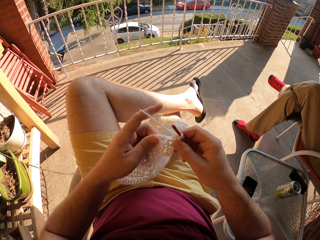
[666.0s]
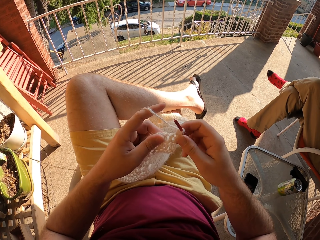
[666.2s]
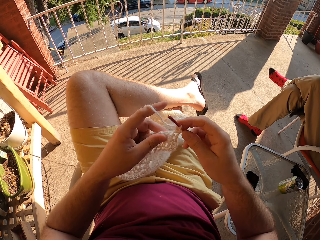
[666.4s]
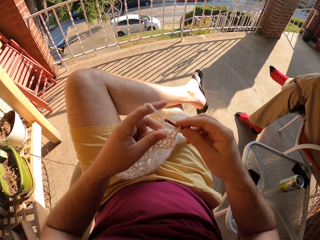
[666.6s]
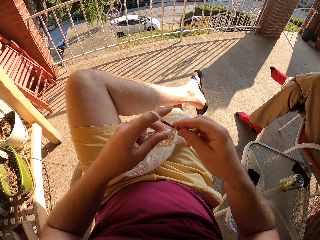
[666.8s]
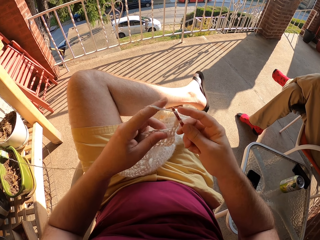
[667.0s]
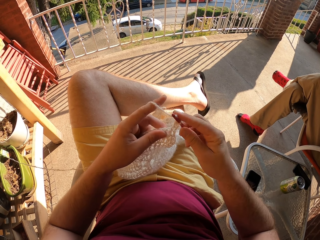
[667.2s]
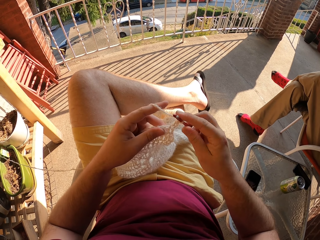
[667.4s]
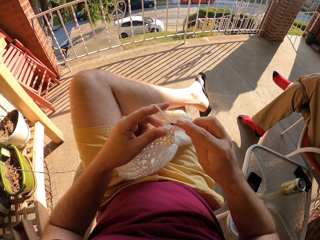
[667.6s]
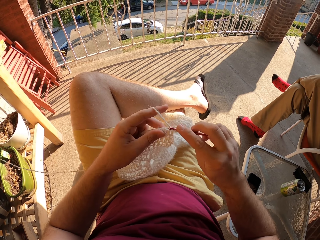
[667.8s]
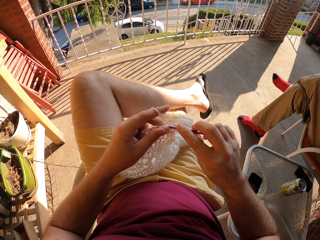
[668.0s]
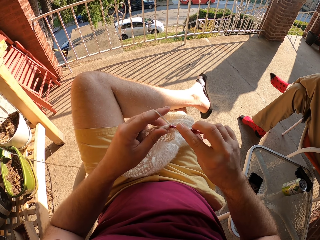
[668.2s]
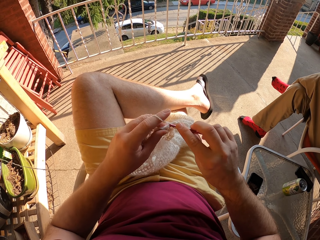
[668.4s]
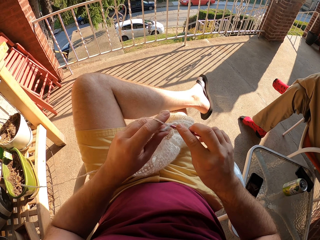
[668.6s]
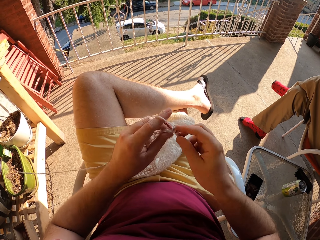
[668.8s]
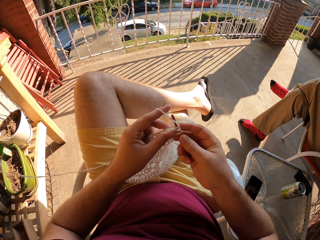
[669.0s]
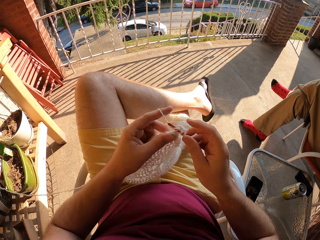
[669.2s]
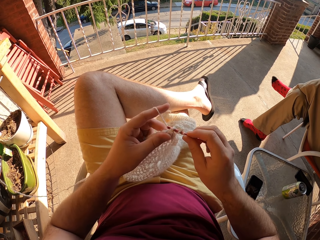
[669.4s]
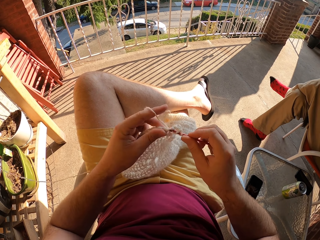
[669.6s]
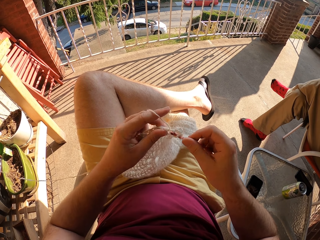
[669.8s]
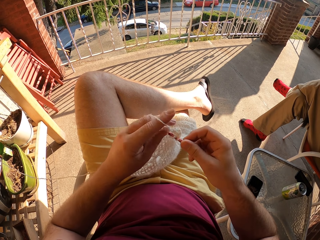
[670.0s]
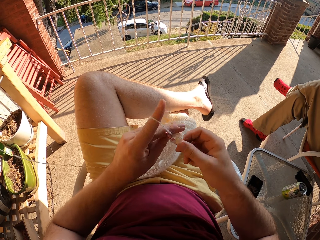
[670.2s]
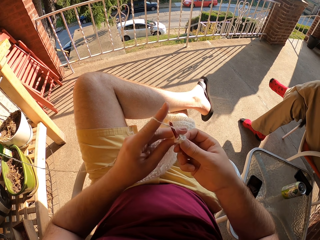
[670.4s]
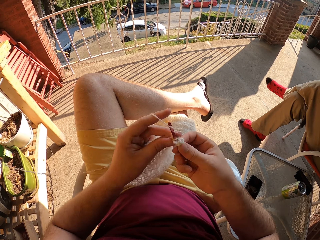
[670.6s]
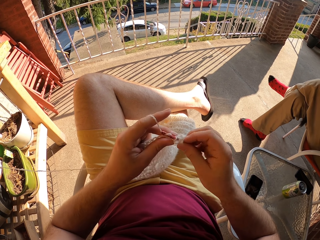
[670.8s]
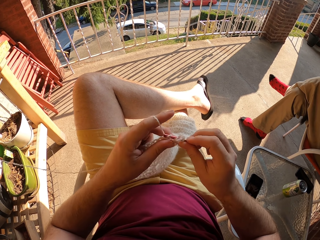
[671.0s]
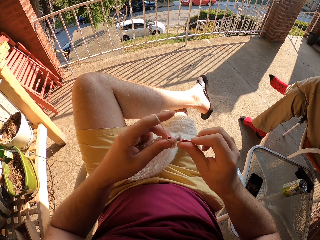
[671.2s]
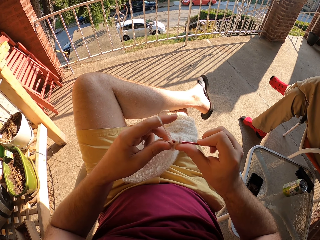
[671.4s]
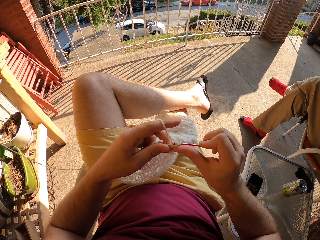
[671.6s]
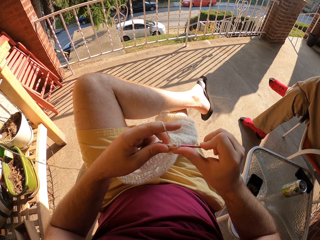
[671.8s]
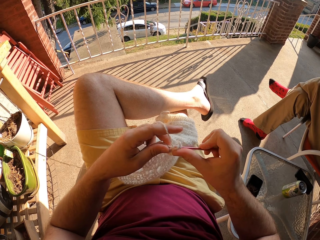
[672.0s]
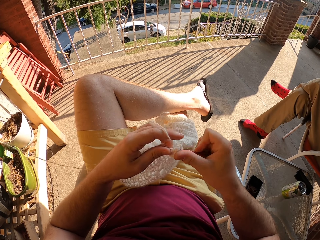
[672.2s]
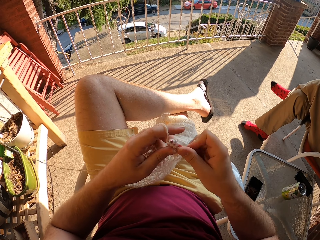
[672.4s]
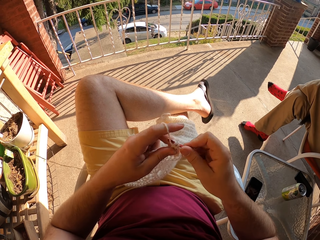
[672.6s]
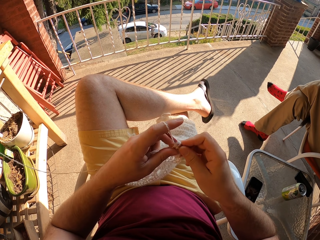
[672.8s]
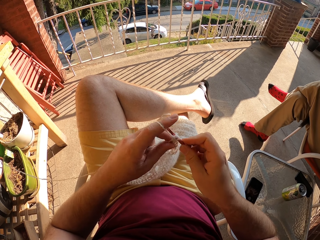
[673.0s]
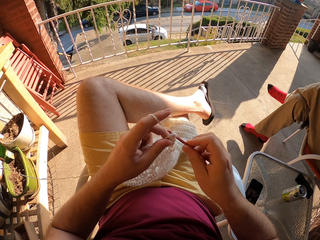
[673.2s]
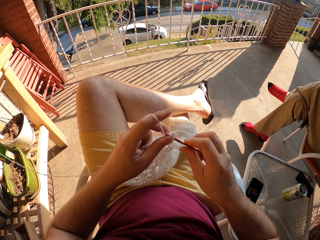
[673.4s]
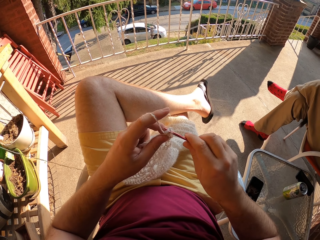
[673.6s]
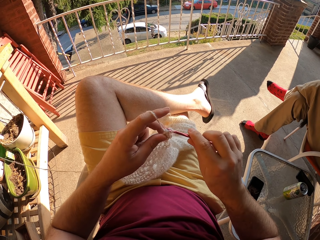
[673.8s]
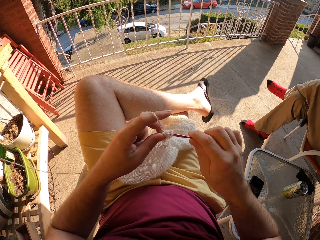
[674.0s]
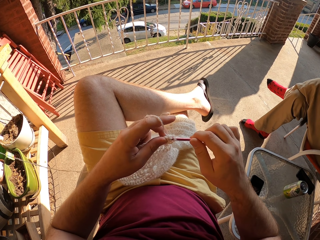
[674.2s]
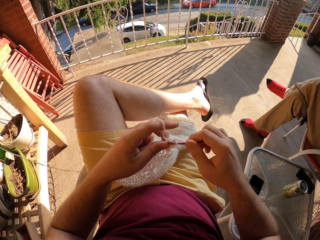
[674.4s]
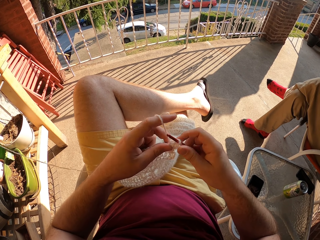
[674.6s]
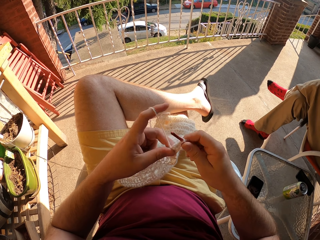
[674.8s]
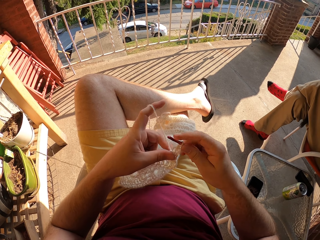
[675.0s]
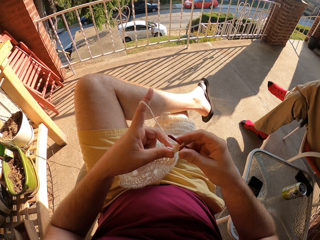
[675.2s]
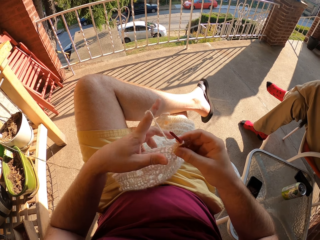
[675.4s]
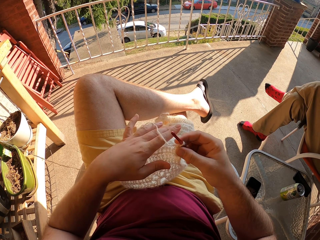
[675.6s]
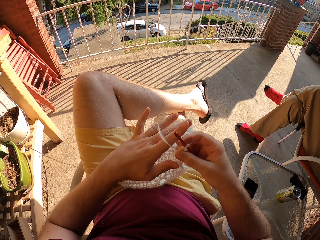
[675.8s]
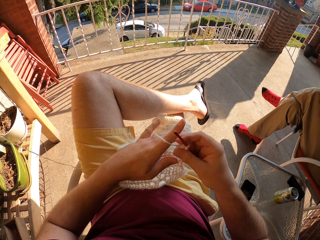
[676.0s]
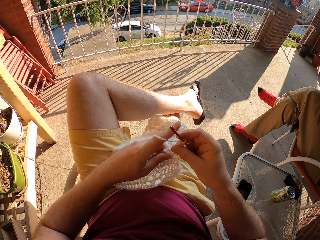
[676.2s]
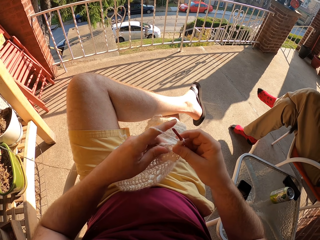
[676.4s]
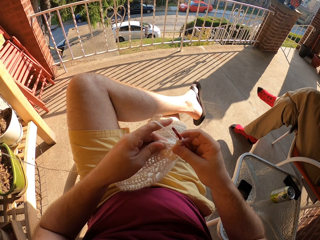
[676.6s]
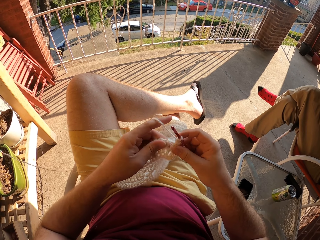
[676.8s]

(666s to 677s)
The camera wearer crochets the fabric with a crochet hook.

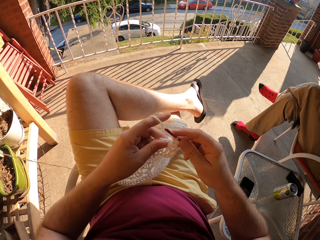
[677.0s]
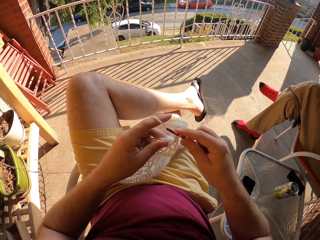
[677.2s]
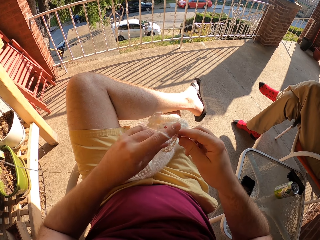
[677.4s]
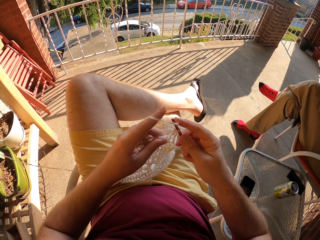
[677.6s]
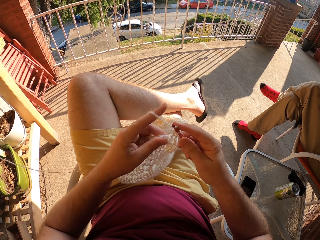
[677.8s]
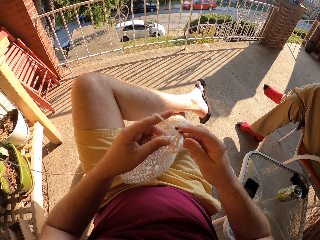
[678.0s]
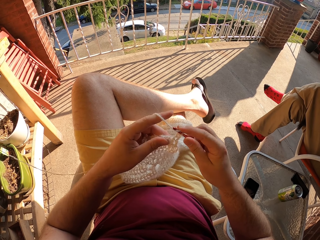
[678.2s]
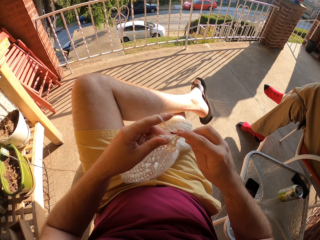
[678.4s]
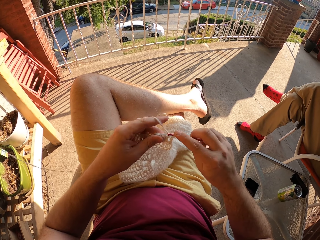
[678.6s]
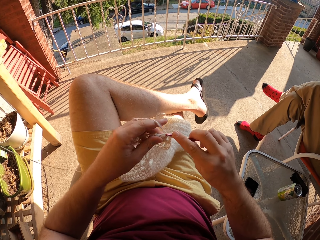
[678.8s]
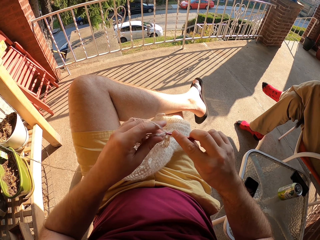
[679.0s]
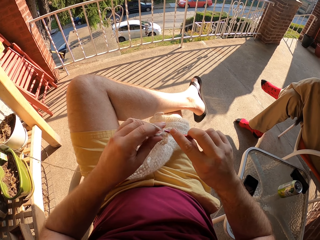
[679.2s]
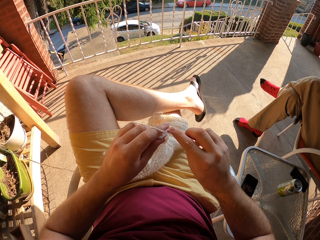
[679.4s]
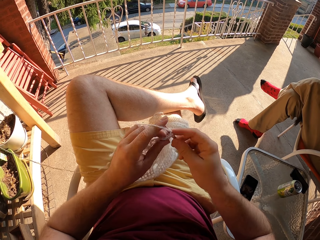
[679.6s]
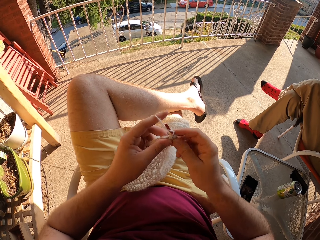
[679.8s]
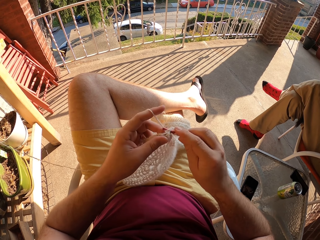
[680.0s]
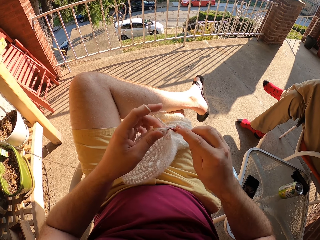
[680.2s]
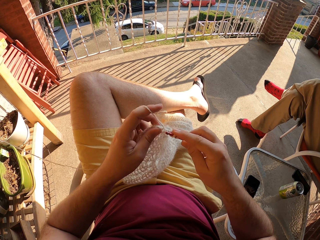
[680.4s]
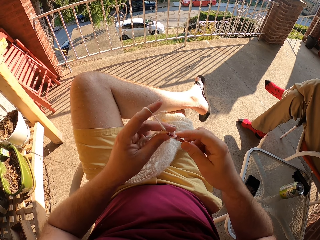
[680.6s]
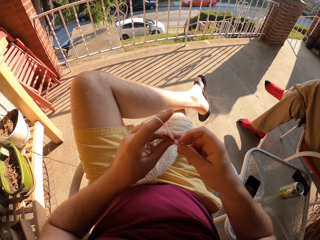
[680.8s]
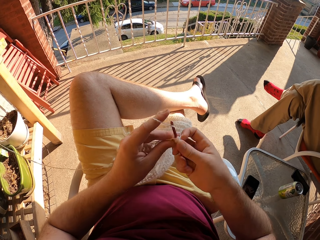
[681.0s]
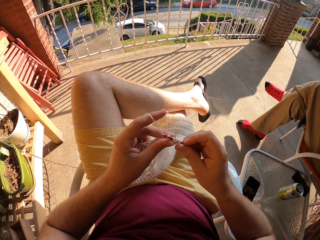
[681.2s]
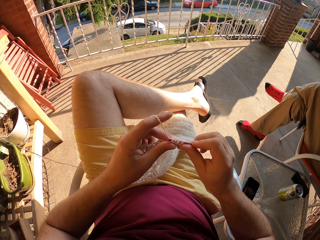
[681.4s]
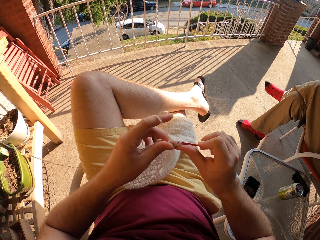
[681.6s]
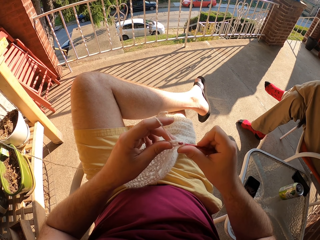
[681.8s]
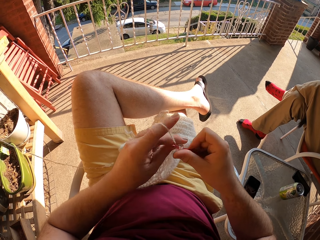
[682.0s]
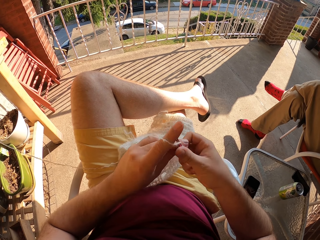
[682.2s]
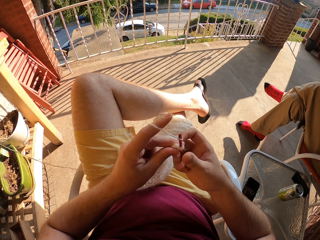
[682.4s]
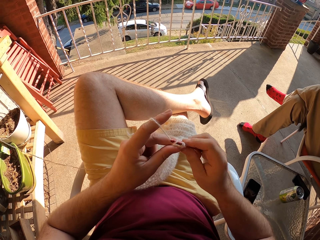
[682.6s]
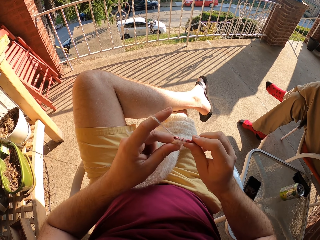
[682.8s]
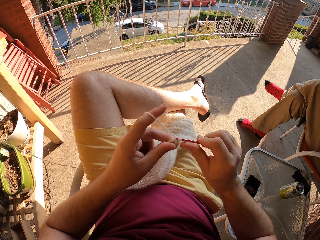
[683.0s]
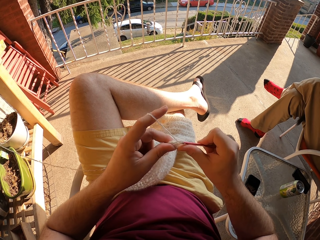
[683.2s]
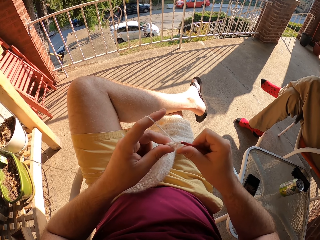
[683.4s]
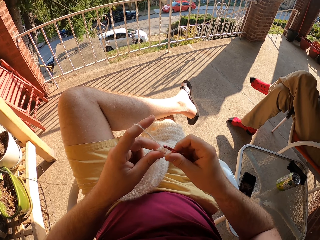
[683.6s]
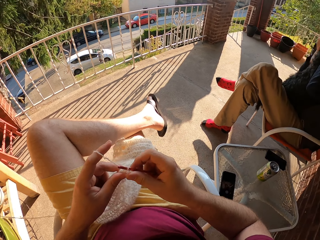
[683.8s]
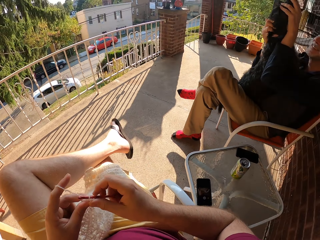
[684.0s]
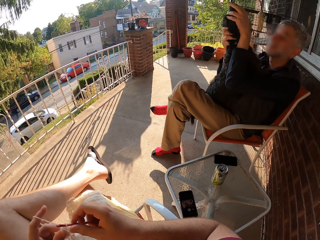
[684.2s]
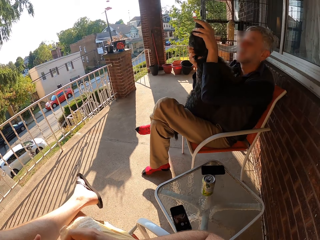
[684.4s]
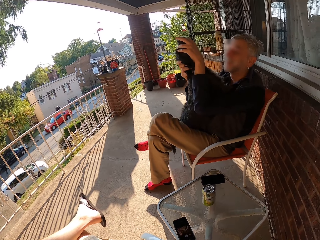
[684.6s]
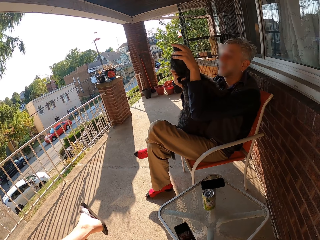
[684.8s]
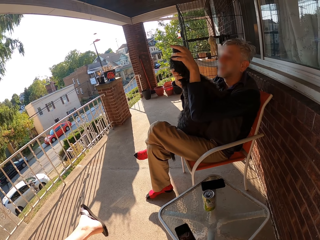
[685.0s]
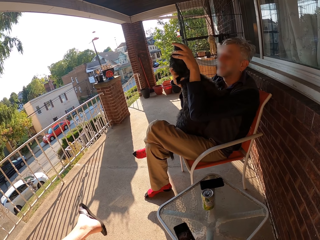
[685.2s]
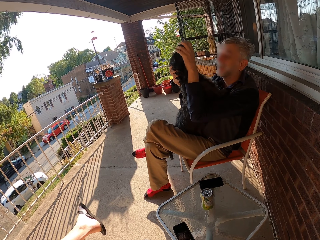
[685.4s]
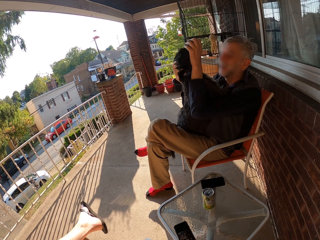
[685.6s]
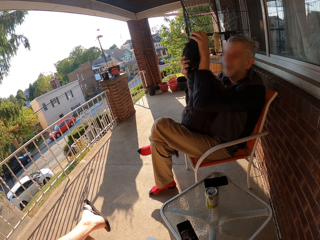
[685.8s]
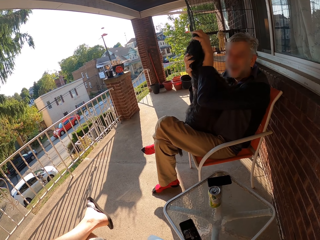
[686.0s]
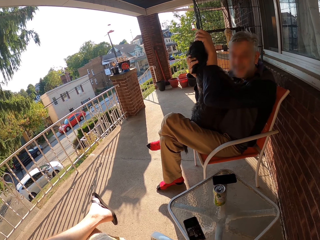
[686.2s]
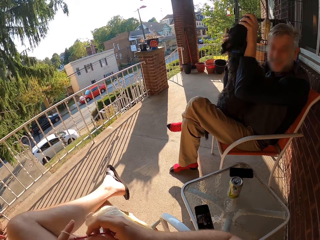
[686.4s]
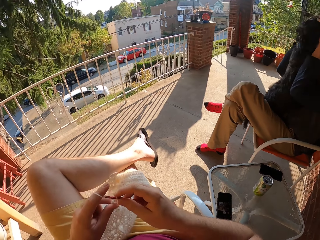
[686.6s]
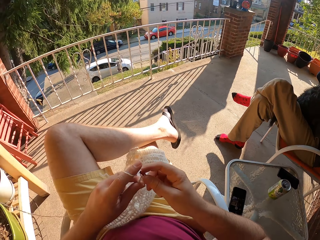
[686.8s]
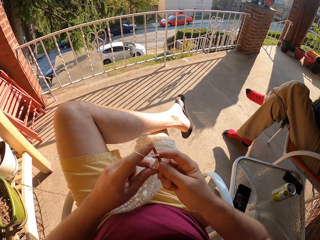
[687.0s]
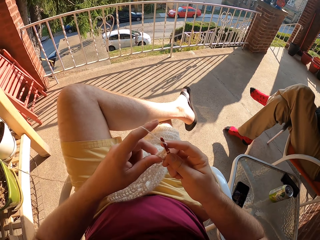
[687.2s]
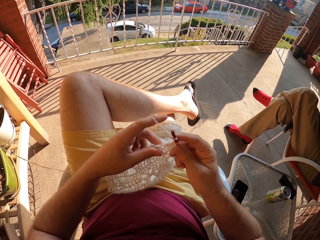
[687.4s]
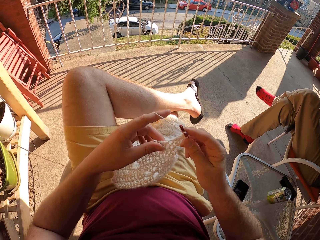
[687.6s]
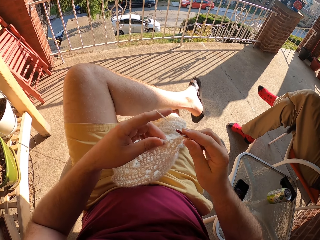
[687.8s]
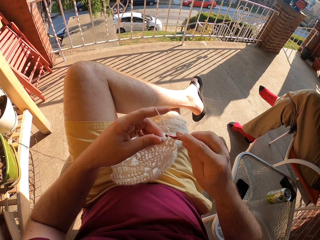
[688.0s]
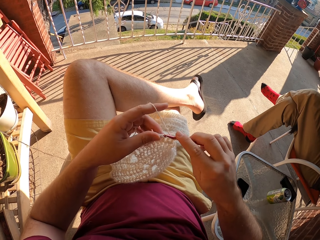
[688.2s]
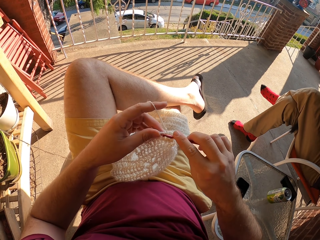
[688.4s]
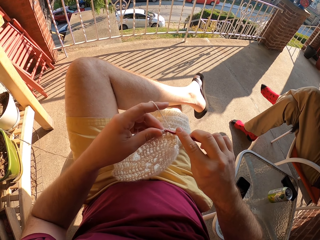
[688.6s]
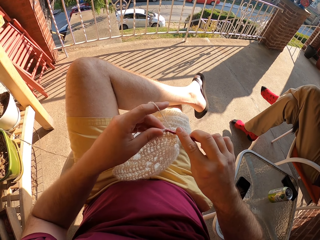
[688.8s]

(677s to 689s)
The camera wearer looks around the compound. A person caresses a dog.
